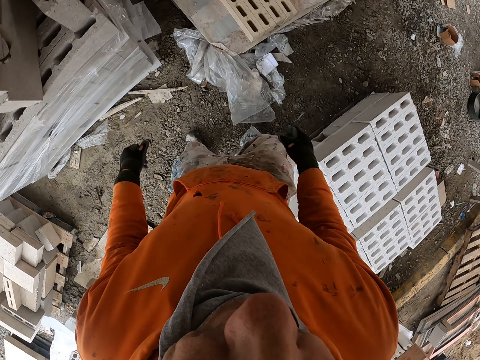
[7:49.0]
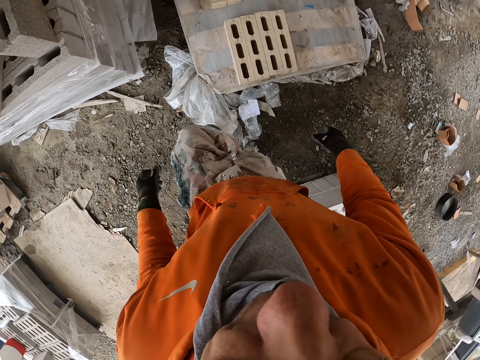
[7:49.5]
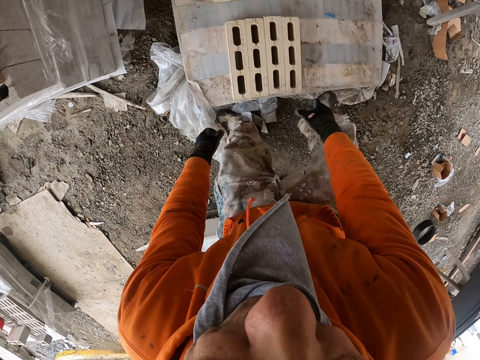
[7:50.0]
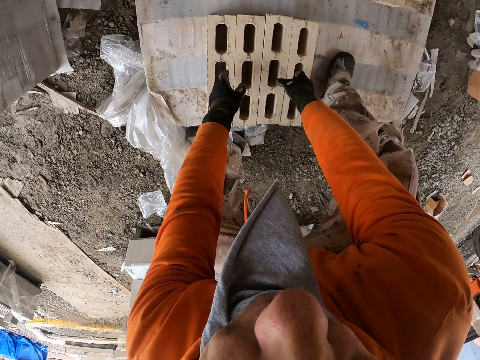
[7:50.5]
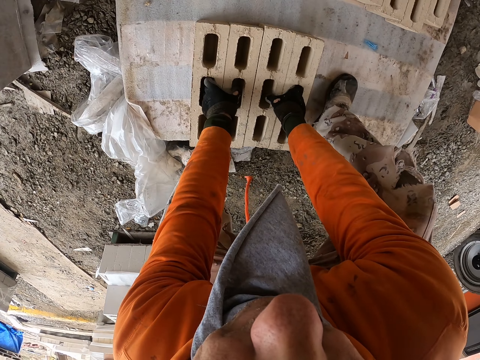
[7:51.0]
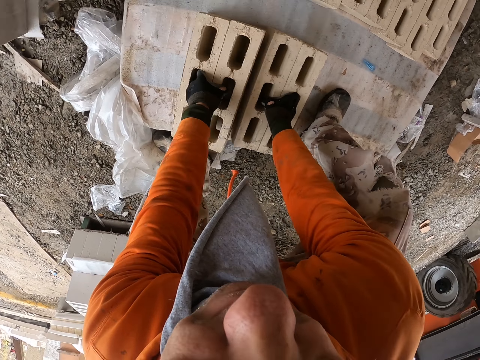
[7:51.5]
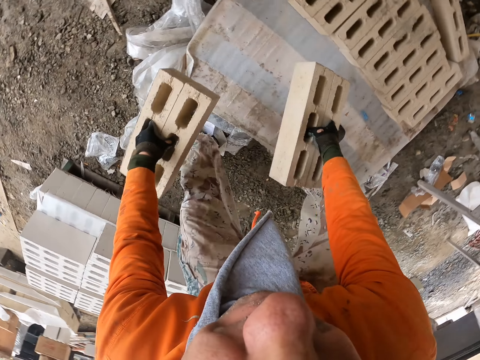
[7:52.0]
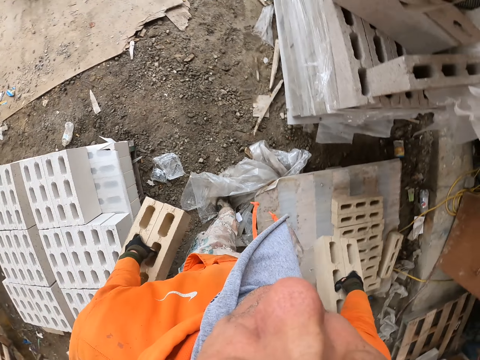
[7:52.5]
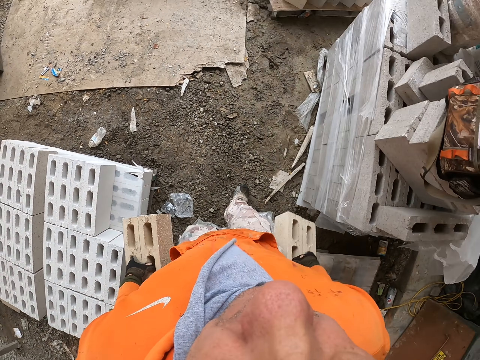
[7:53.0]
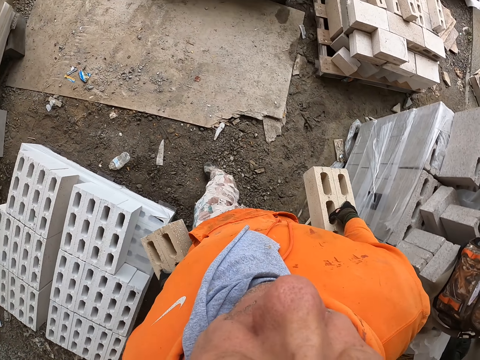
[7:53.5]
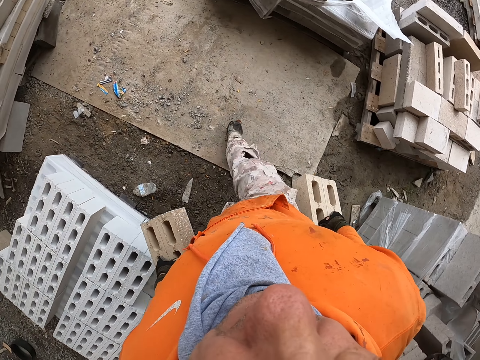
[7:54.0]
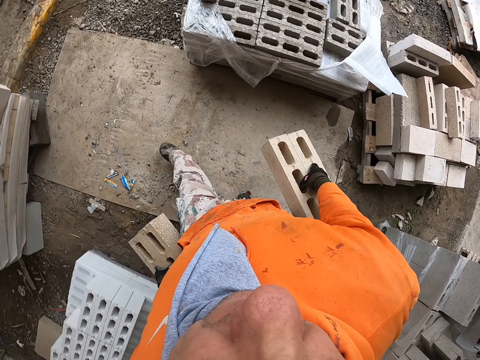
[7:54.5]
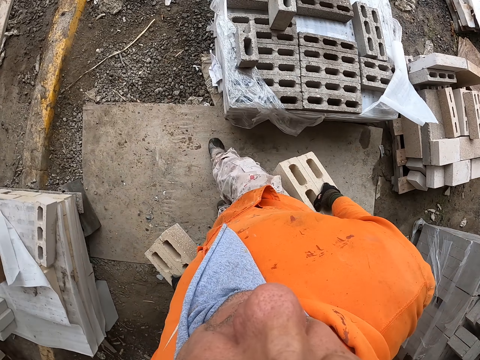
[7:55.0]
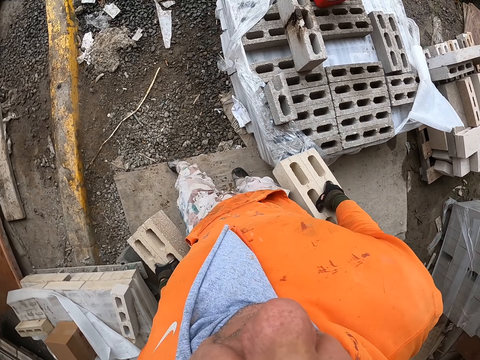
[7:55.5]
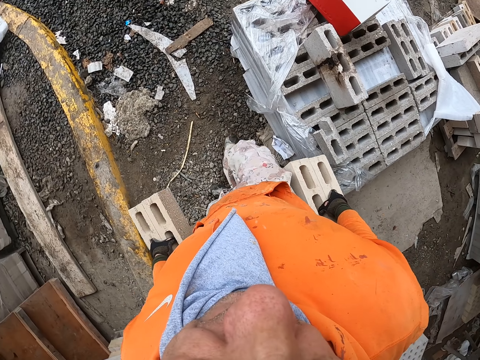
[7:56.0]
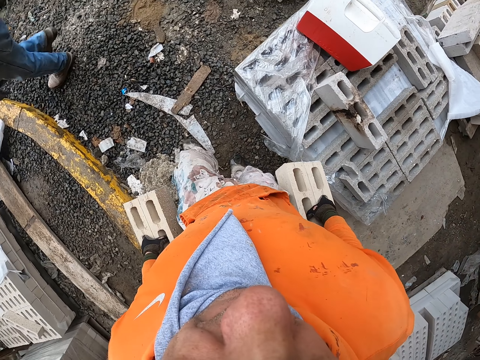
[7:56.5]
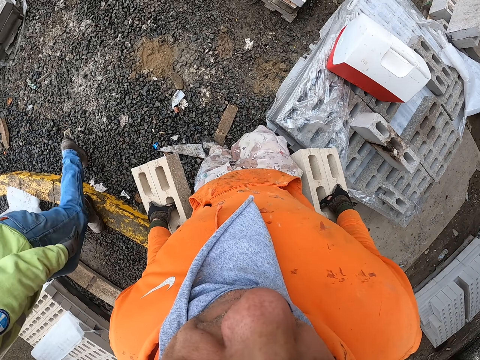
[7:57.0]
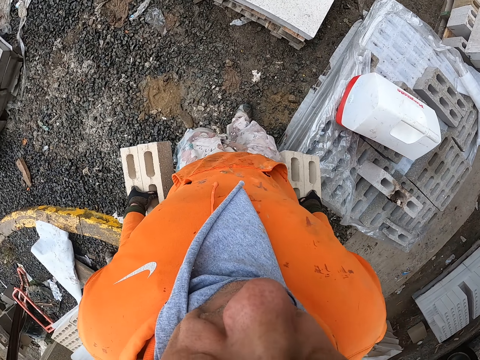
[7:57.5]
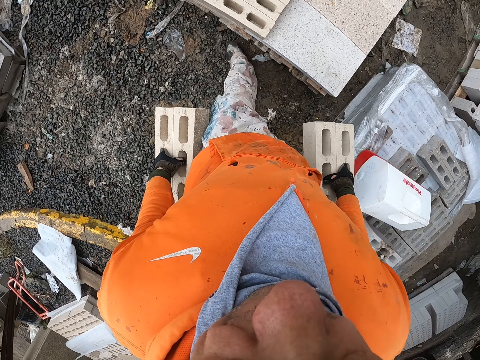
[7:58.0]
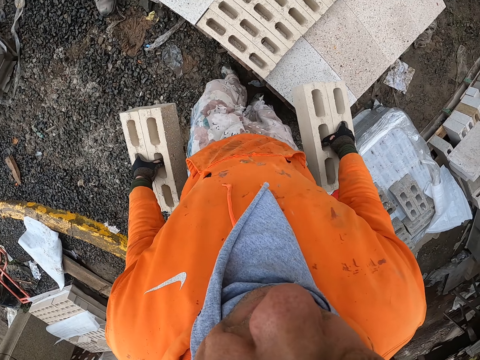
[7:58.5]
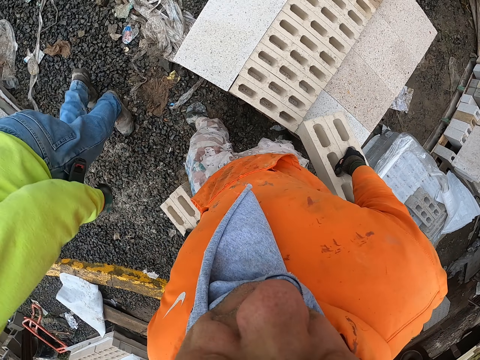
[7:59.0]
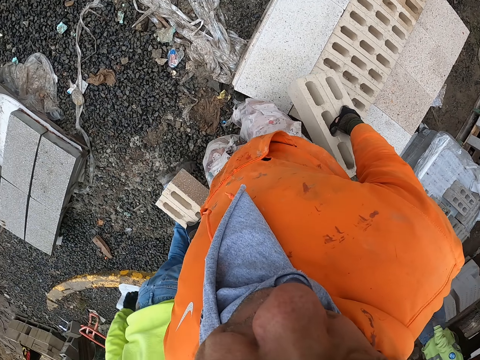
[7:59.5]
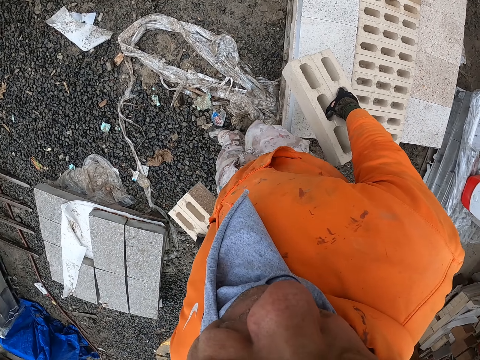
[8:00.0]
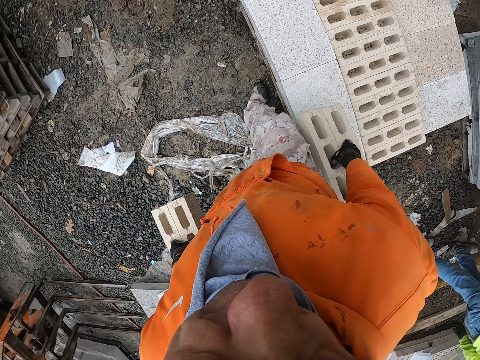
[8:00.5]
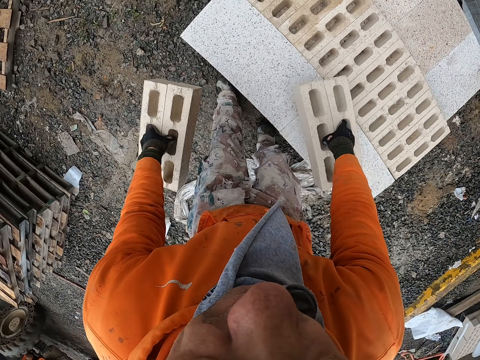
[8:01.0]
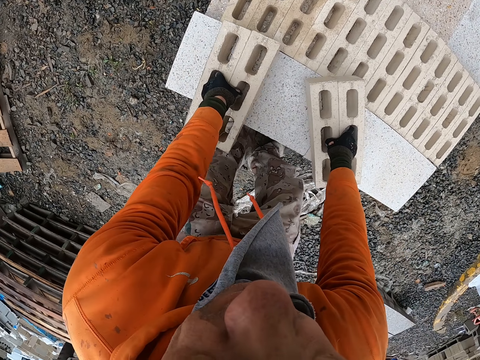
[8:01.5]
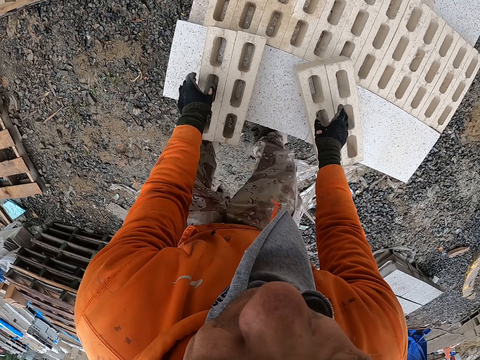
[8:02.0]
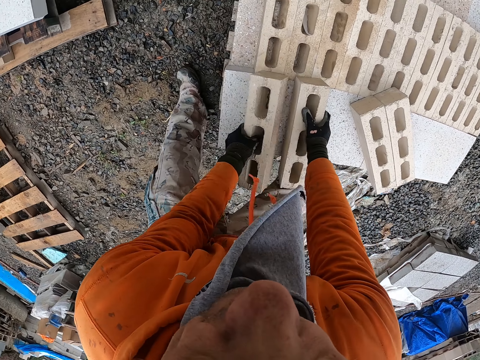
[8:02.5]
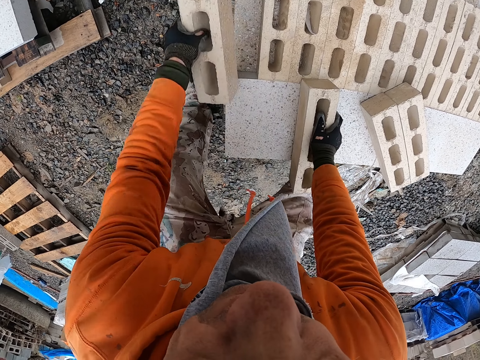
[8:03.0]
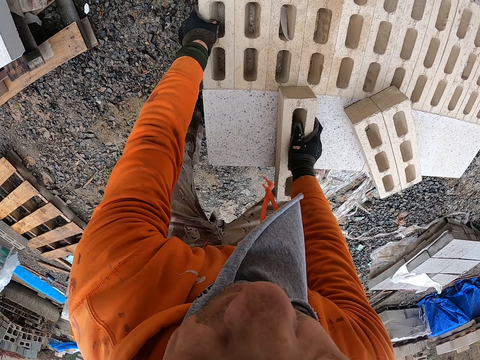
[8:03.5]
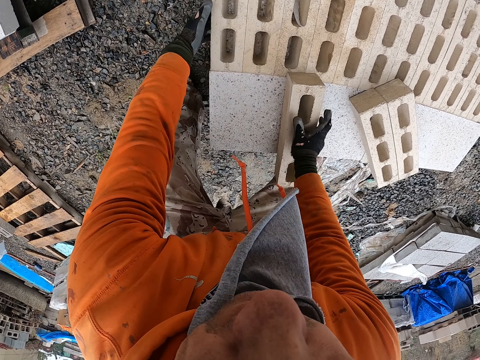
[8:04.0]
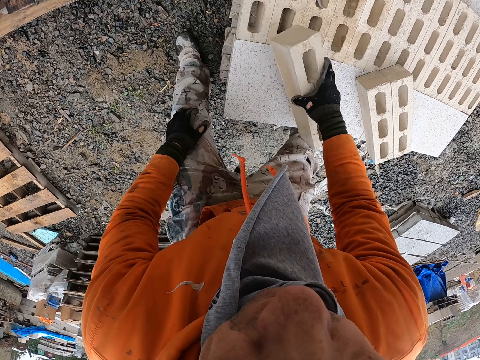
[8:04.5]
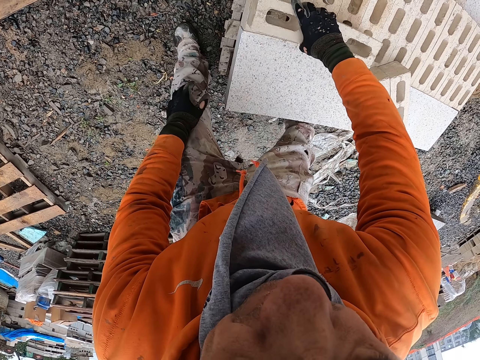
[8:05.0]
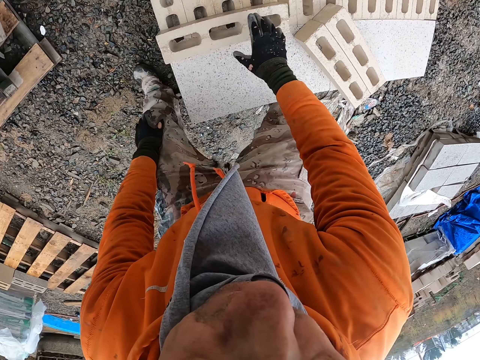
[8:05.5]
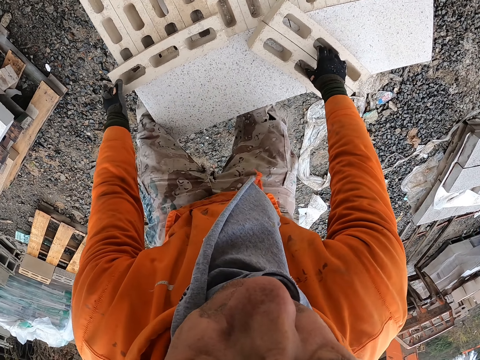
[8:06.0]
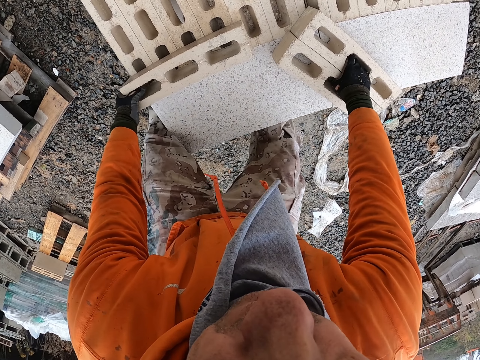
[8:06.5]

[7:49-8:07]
The camera wearer picks bricks. They carry the bricks. They walk in the construction site with the bricks in hand. A man passes by. The camera wearer carries the bricks. Another man passes by. The camera wearer carries the bricks. They place the bricks on top of other bricks. They arrange the bricks on the stone brick.

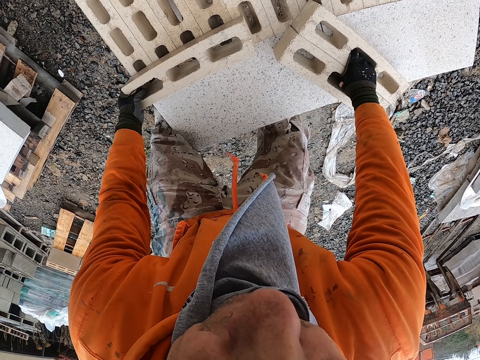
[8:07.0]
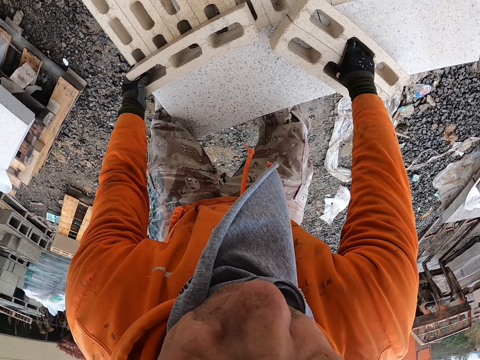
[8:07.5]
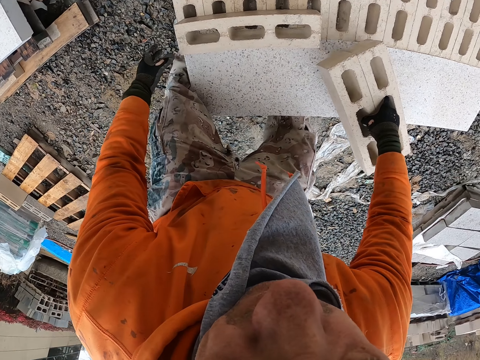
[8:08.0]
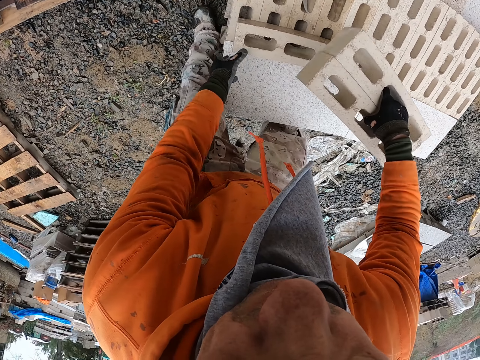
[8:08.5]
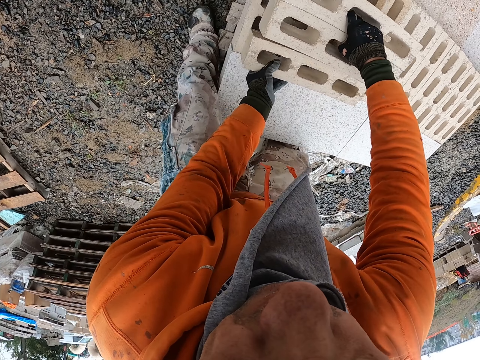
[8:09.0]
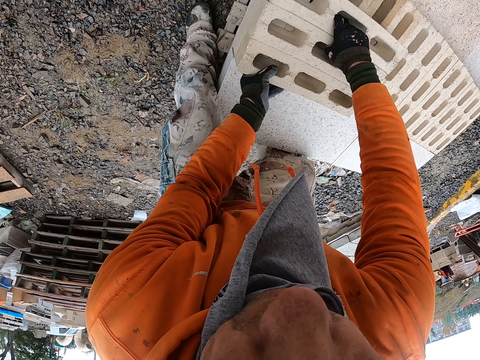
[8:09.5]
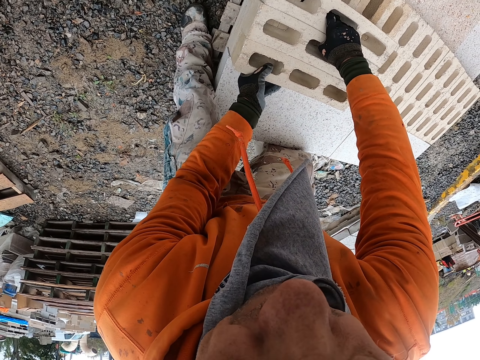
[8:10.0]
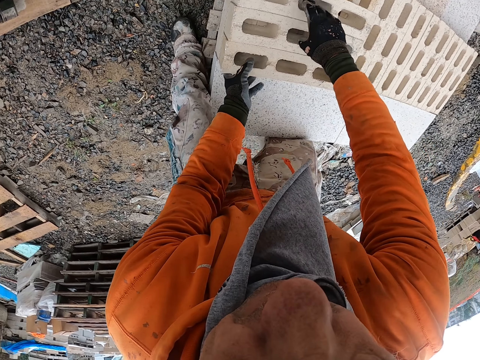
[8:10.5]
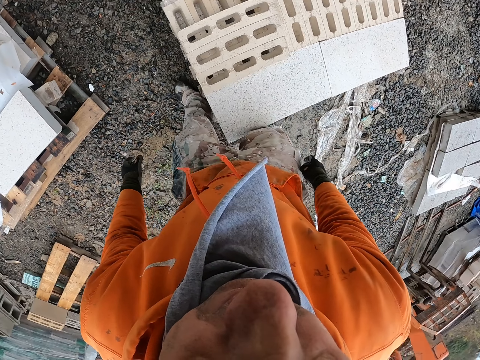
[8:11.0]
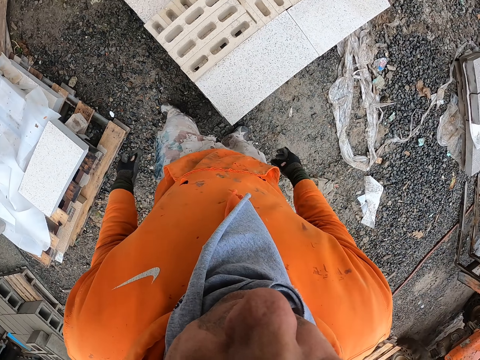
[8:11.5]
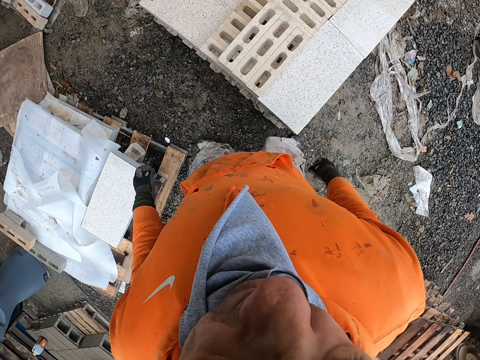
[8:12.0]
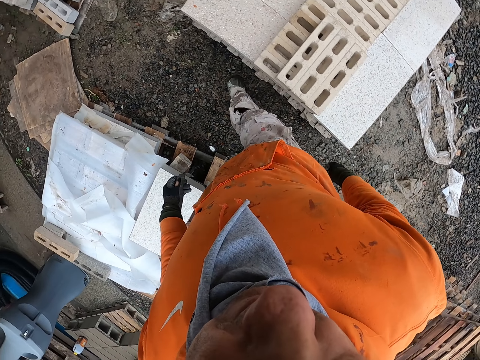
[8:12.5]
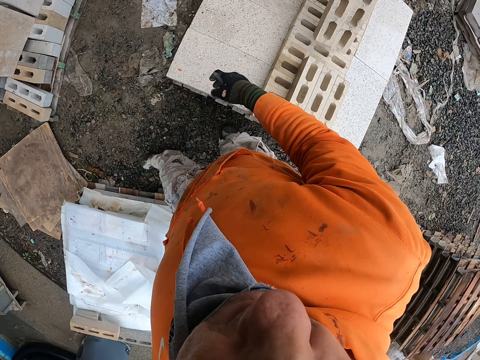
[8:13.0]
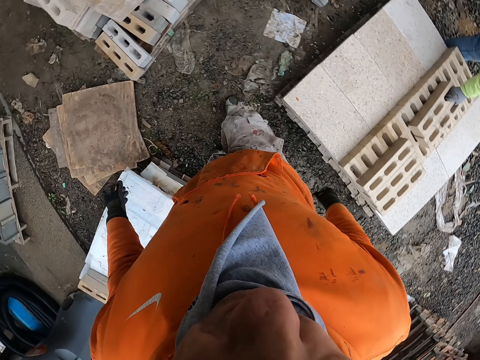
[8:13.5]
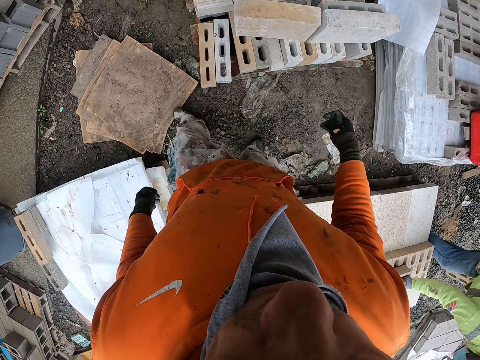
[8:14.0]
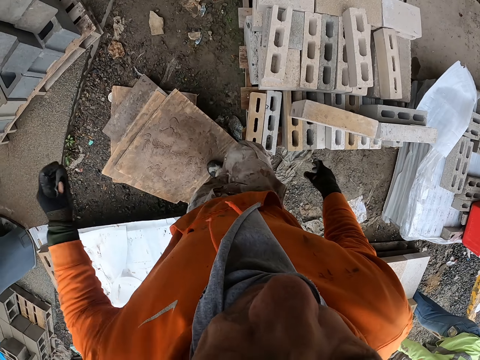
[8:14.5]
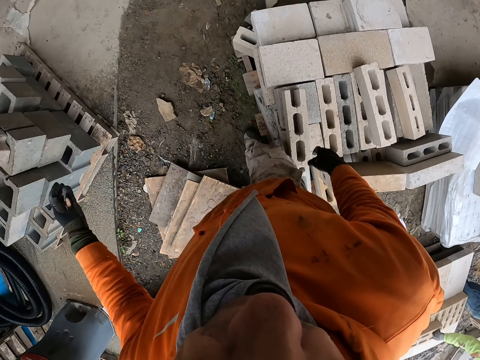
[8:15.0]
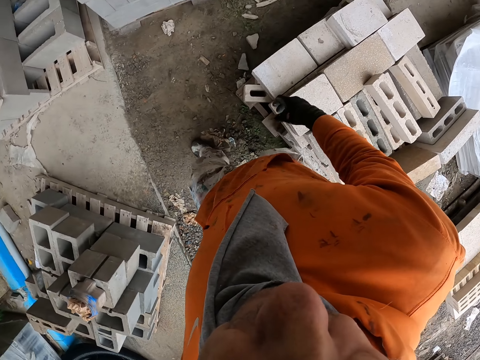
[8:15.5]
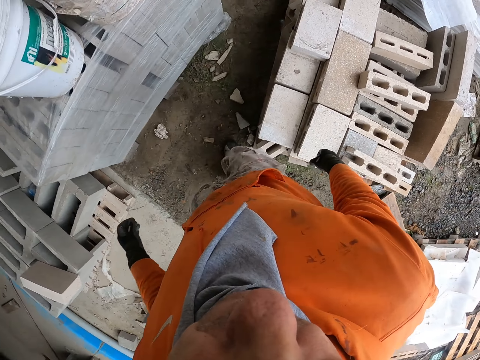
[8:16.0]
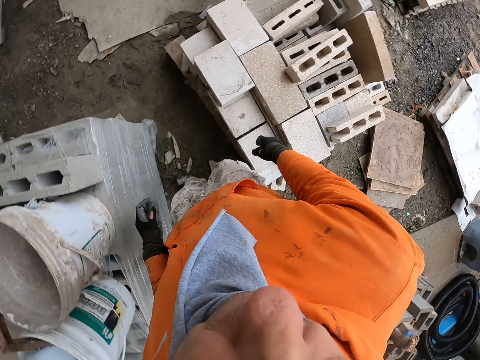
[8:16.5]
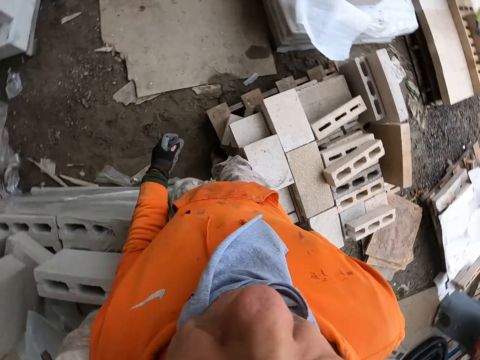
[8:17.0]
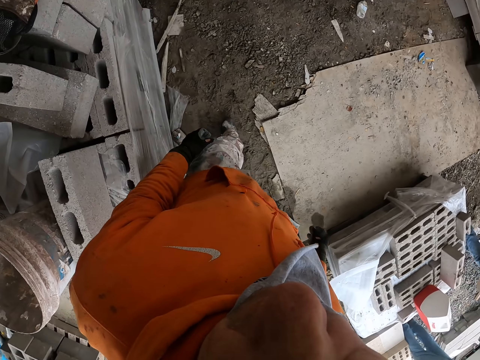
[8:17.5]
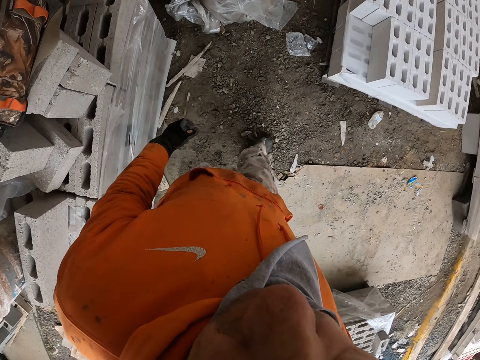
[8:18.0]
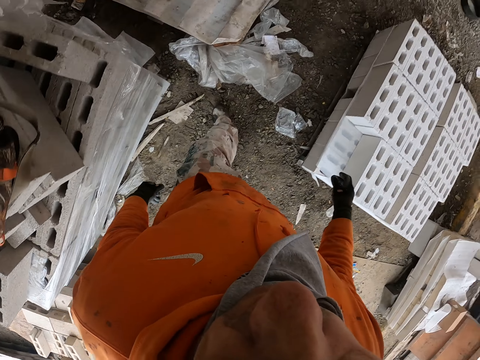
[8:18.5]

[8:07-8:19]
The camera wearer walks in the construction site.
